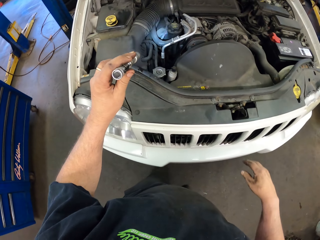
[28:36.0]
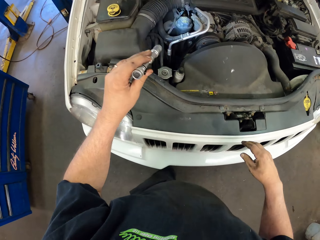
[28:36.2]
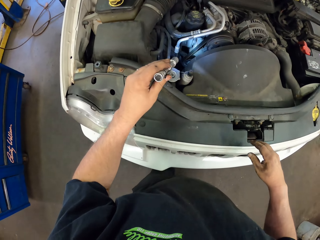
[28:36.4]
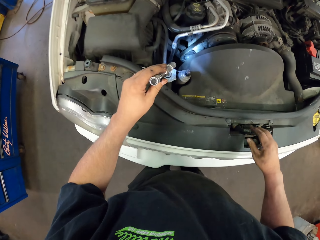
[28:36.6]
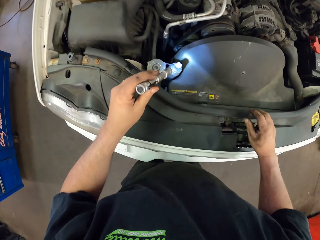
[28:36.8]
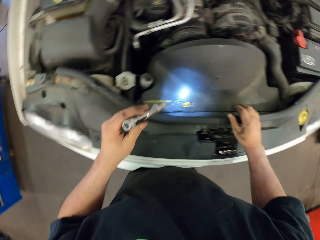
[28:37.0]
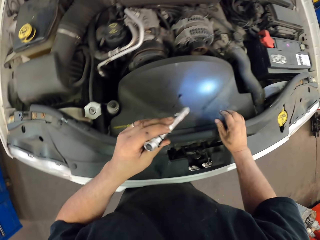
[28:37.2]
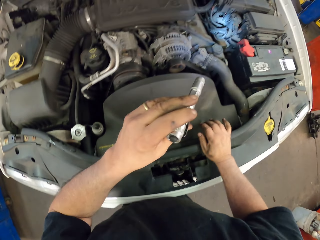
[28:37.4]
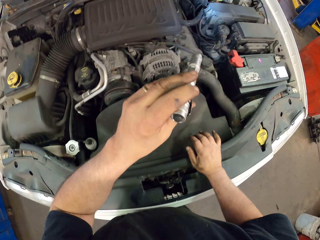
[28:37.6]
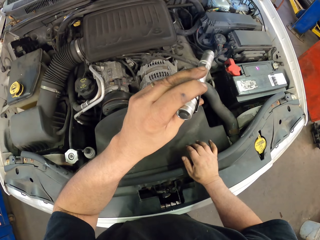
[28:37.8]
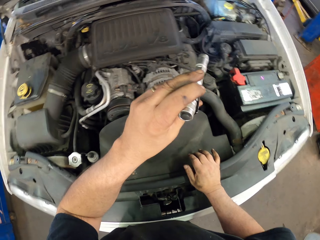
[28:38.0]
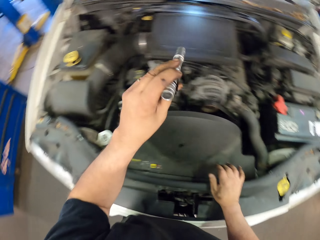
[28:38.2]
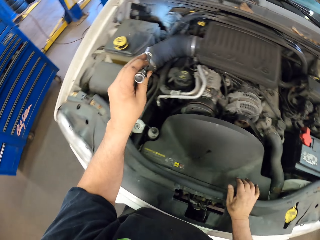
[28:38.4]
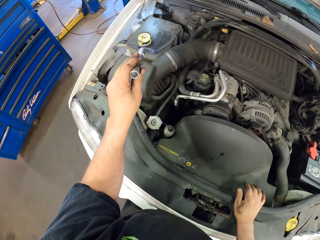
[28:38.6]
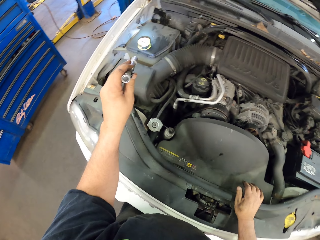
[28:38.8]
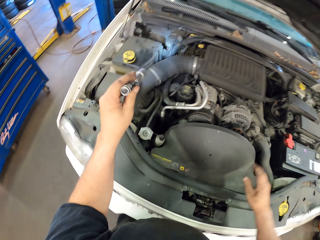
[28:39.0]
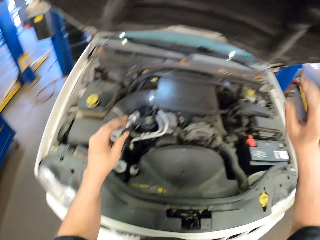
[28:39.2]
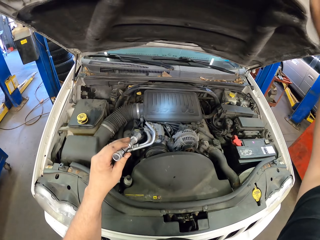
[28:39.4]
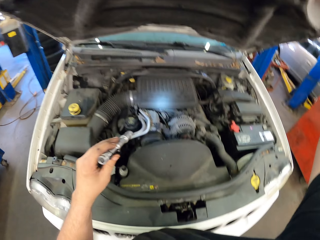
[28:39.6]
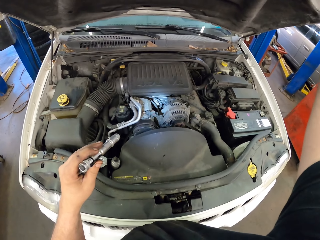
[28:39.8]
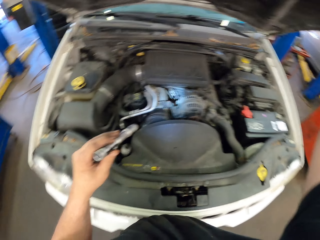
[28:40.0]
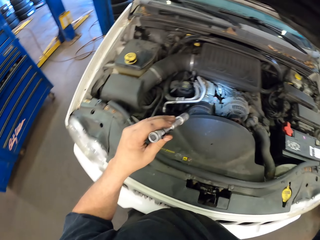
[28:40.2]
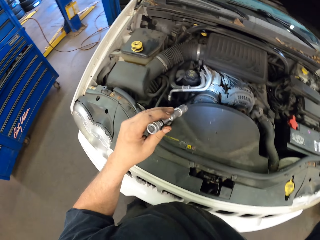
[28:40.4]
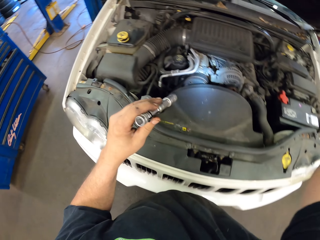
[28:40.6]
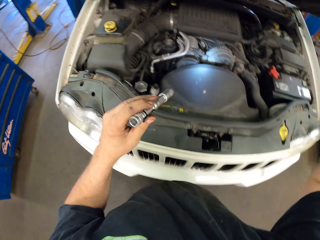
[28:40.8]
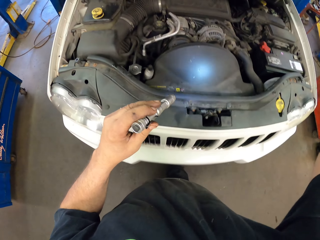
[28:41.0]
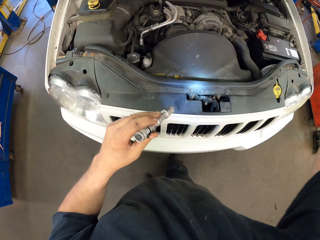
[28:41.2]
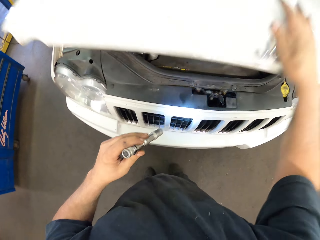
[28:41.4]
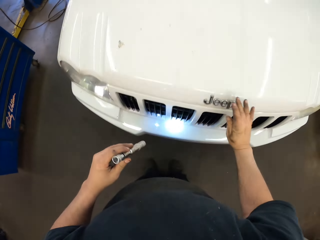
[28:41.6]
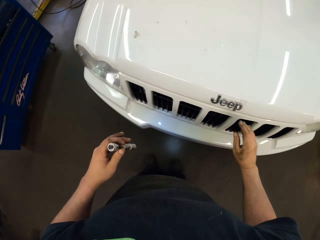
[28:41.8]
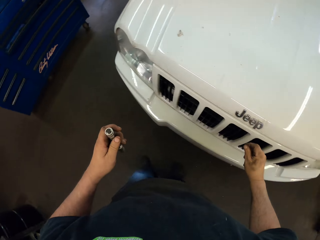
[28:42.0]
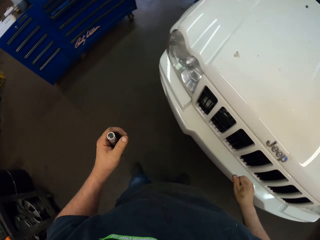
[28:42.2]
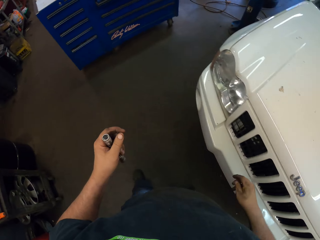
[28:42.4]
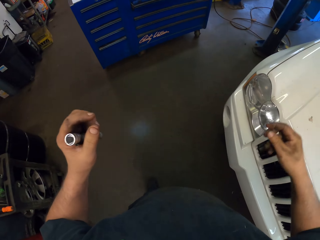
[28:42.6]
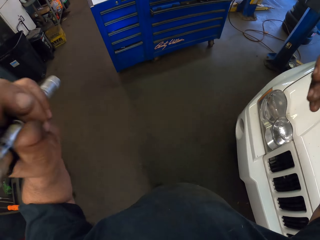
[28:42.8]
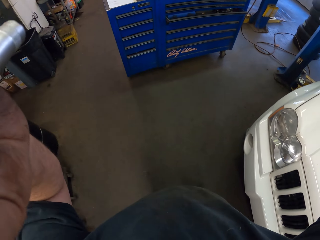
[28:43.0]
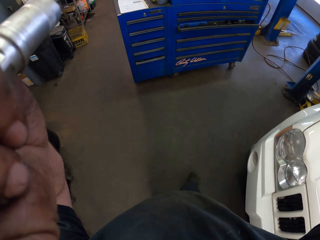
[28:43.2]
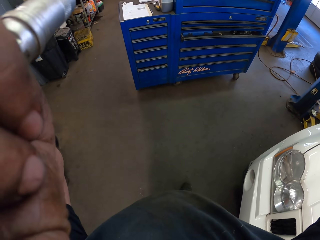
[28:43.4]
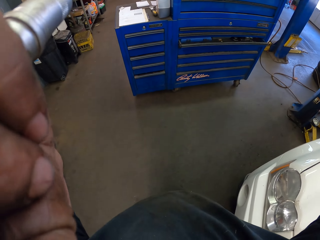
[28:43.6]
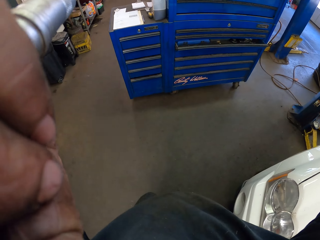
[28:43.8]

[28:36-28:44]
The camera wearer uses a torch light to see the engine. They pull down a bonnet and adjust a camera.
